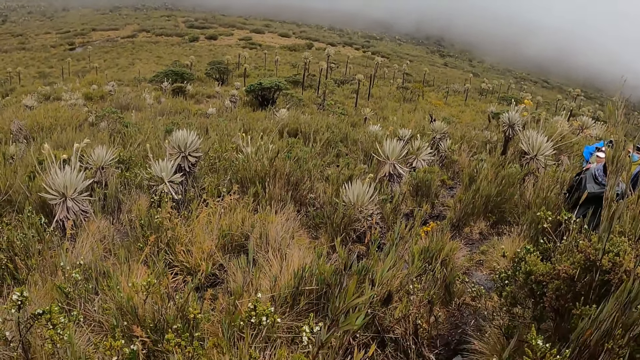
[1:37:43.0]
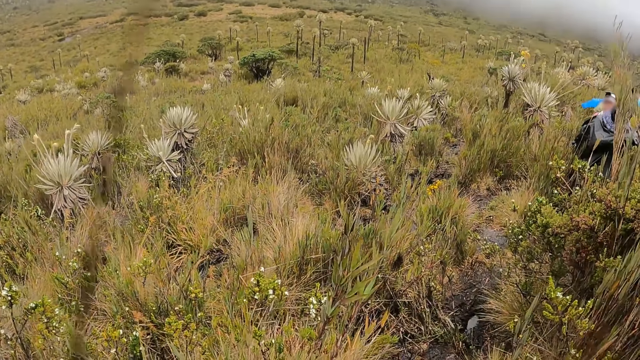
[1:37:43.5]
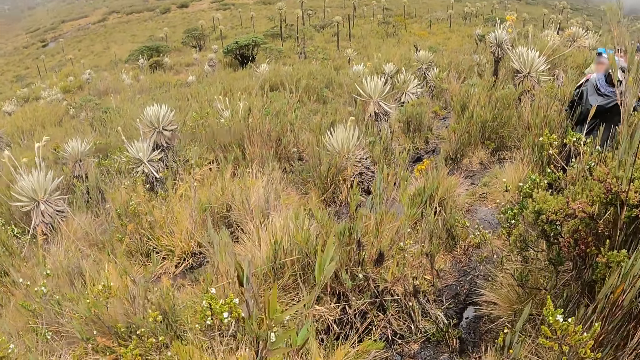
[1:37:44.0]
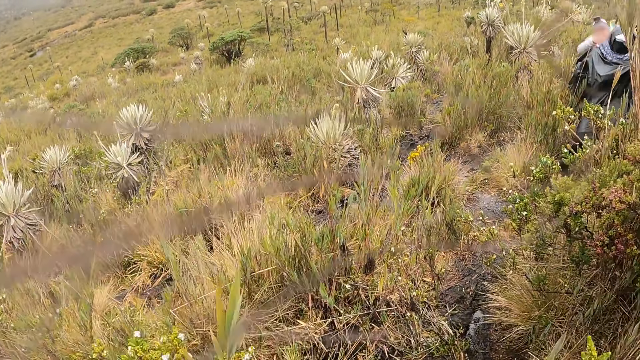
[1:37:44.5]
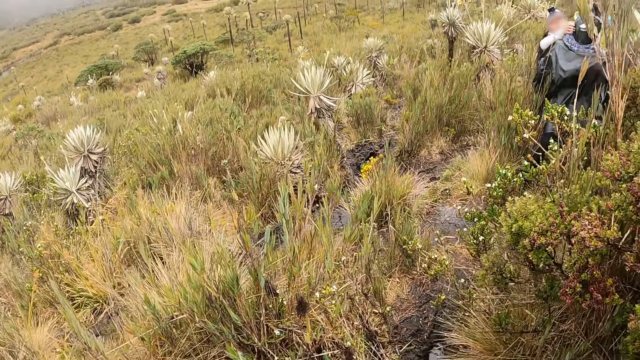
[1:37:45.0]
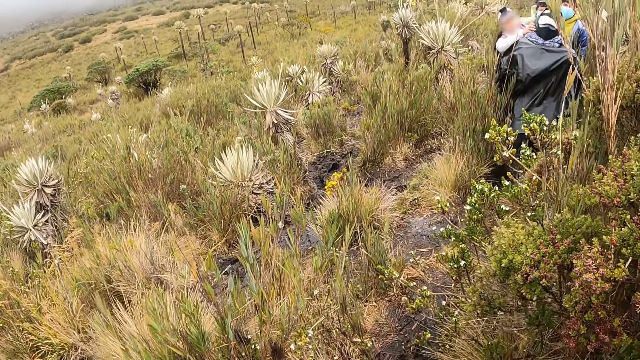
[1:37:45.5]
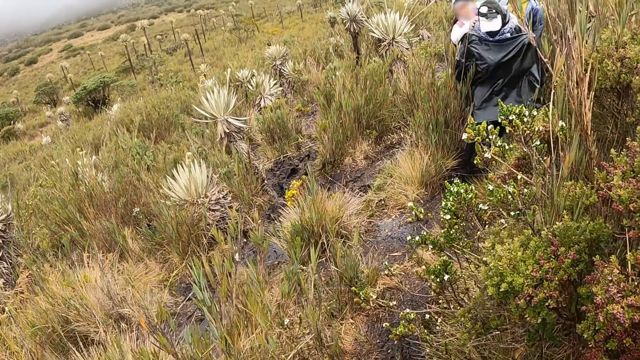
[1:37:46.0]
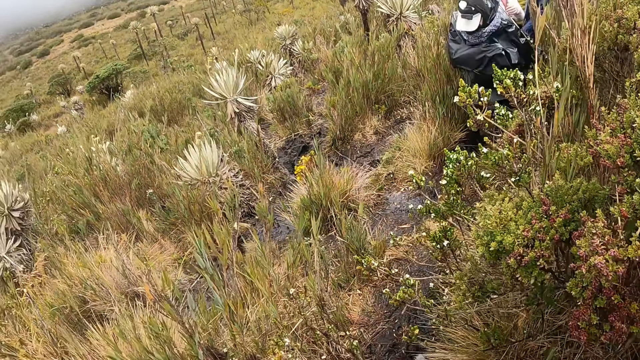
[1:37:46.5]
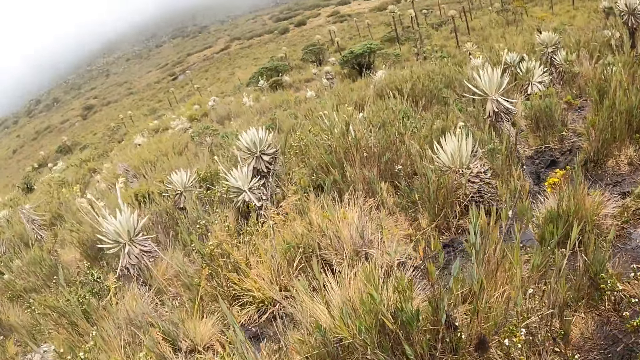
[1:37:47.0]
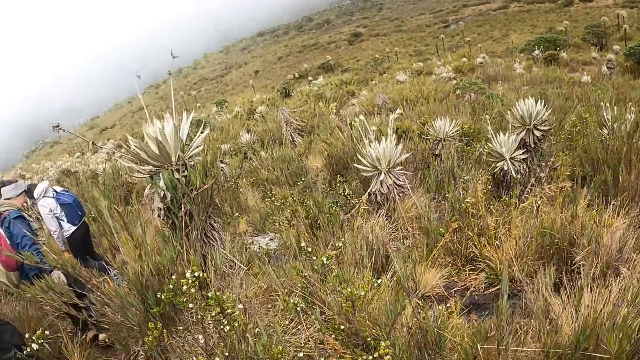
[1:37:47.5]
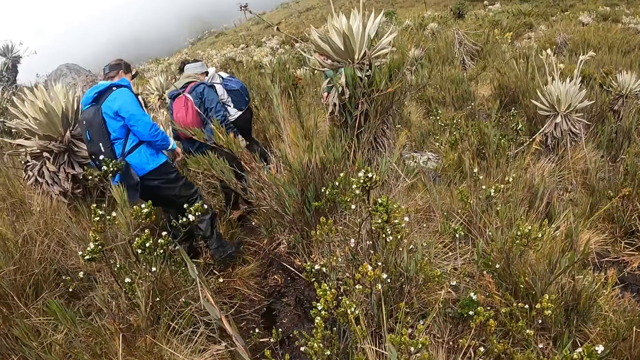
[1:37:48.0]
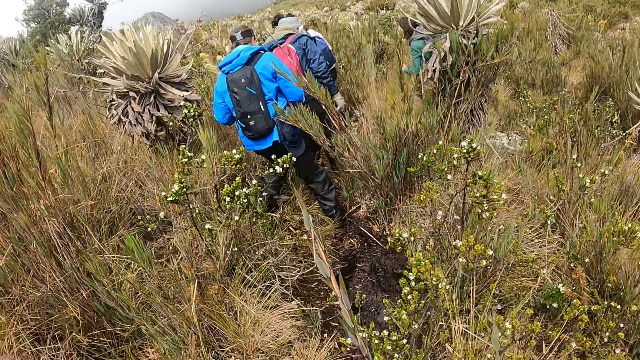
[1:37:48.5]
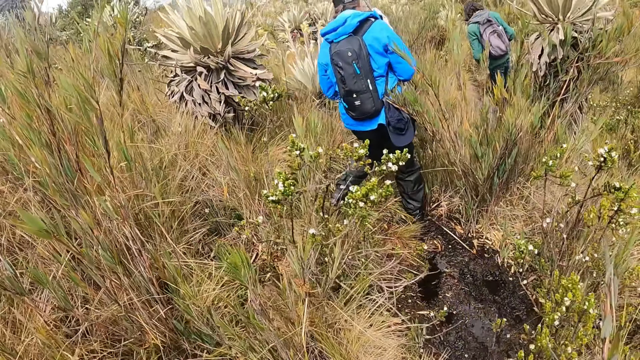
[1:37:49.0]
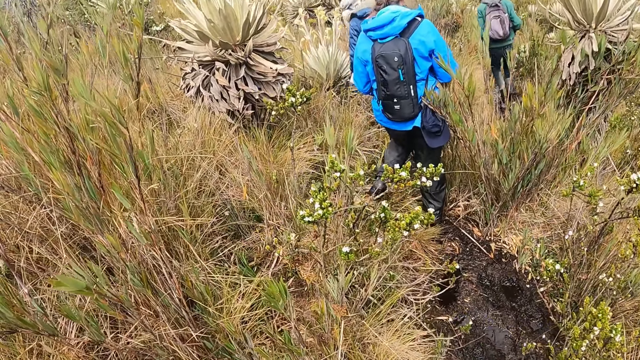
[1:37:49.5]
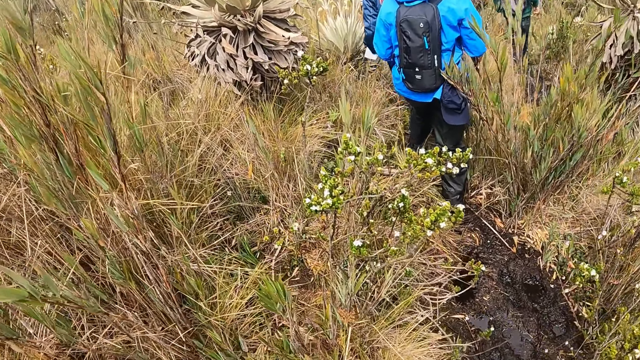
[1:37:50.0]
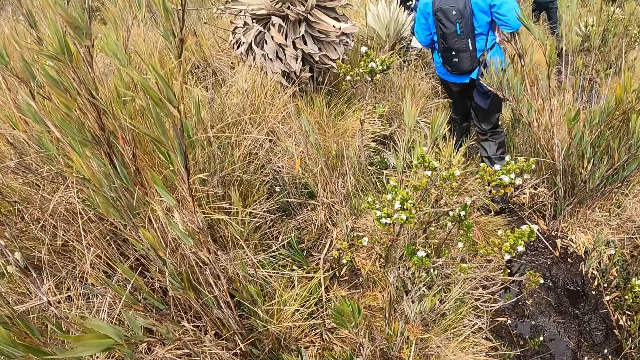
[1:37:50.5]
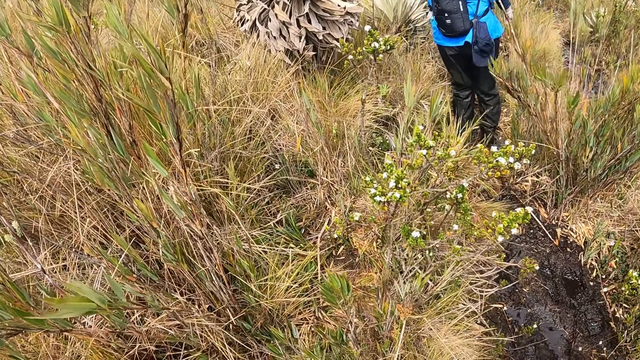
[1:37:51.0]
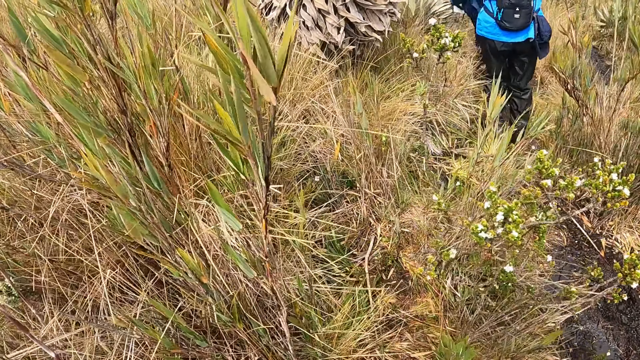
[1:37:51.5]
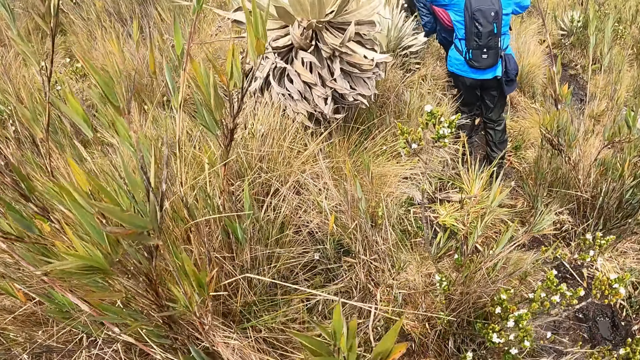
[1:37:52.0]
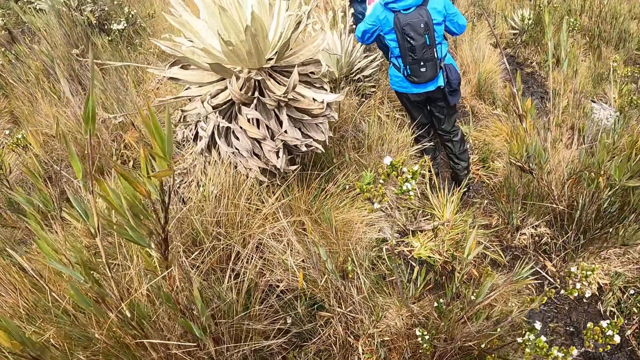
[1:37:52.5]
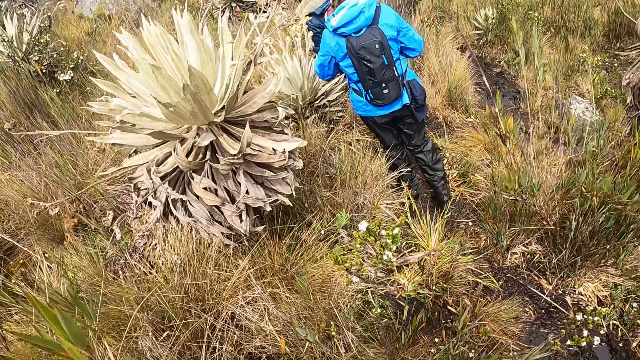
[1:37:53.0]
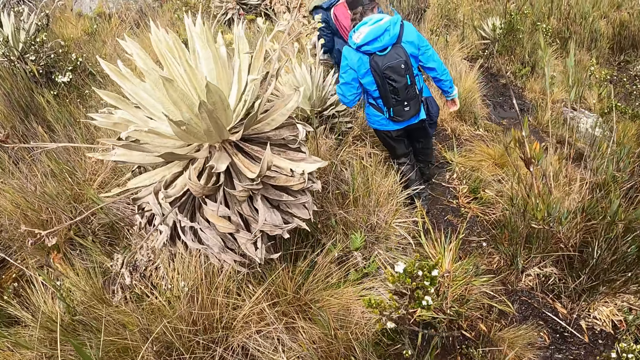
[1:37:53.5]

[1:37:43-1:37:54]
The camera wearer walks down the hill. They walk up the hill.

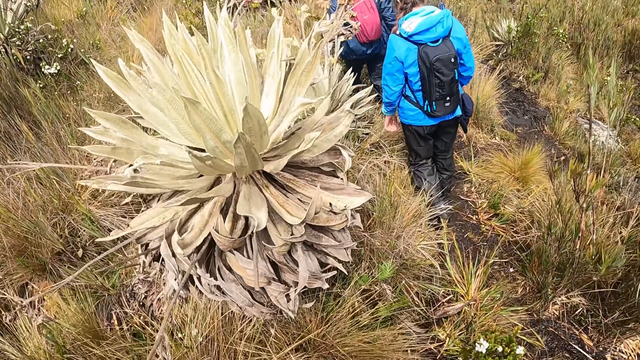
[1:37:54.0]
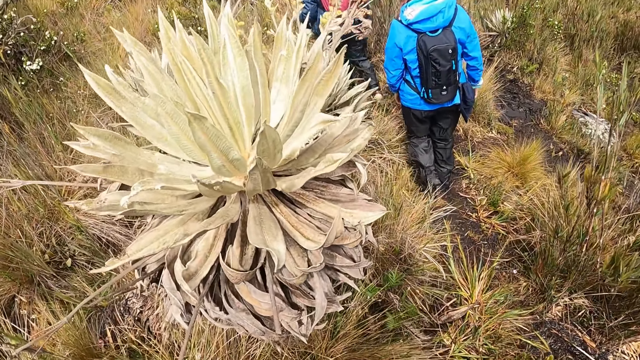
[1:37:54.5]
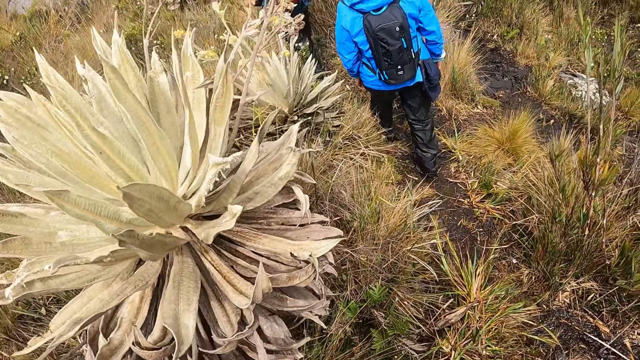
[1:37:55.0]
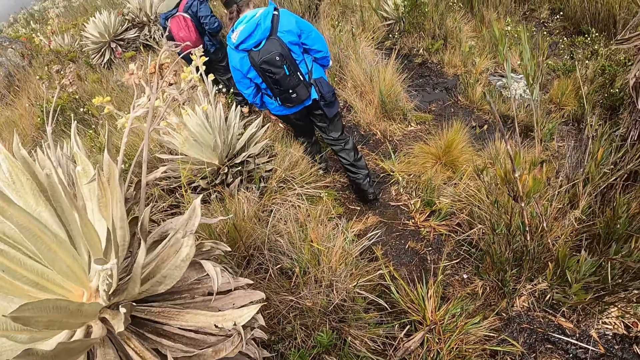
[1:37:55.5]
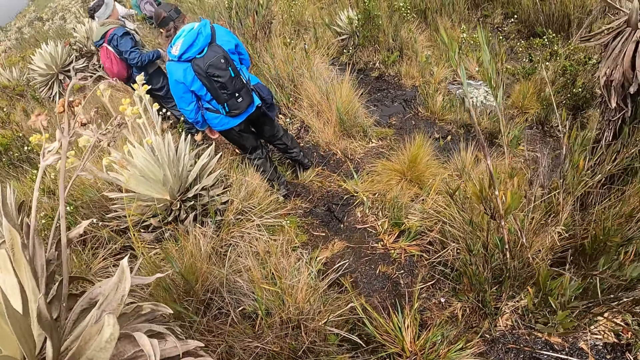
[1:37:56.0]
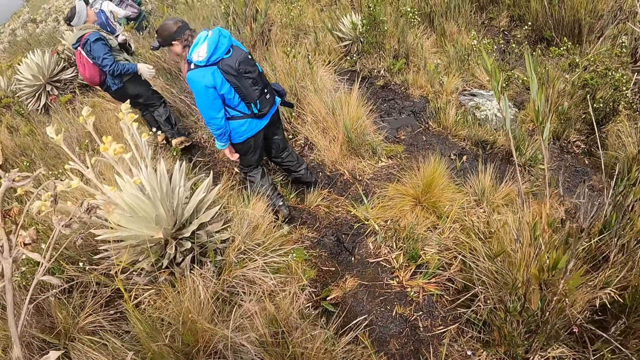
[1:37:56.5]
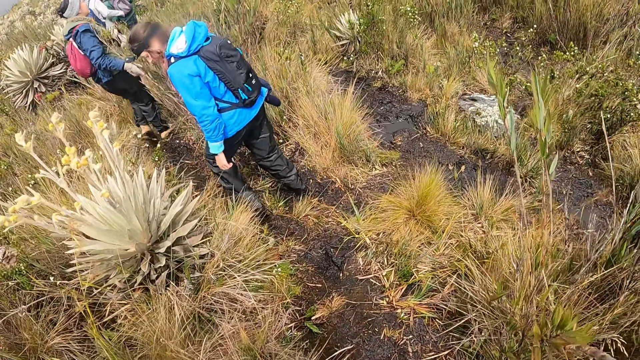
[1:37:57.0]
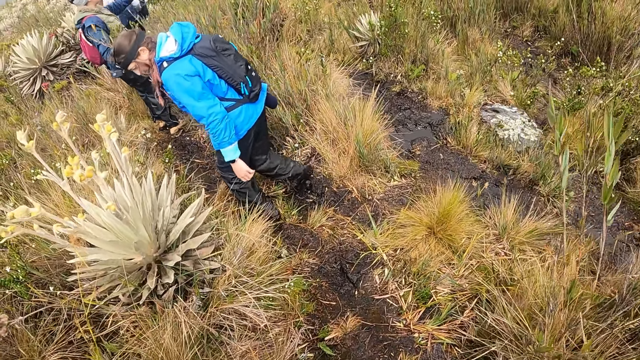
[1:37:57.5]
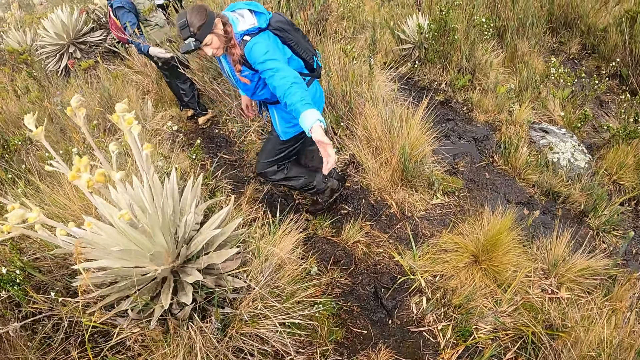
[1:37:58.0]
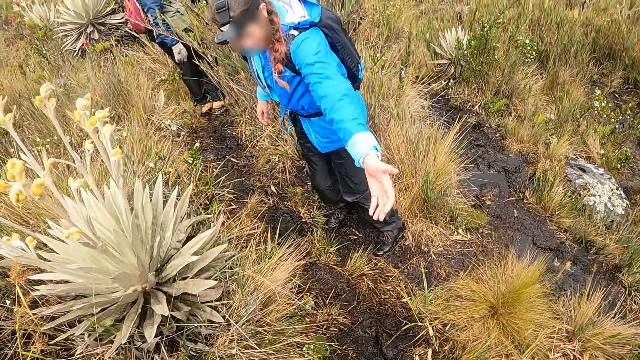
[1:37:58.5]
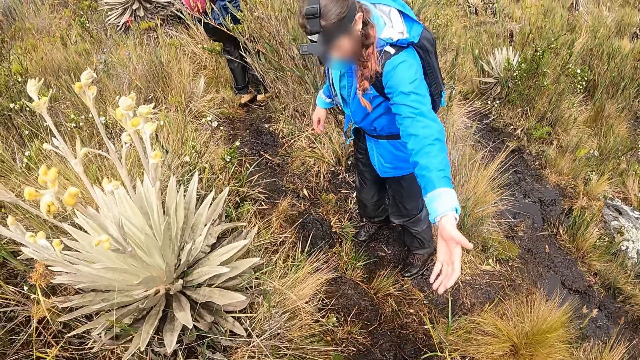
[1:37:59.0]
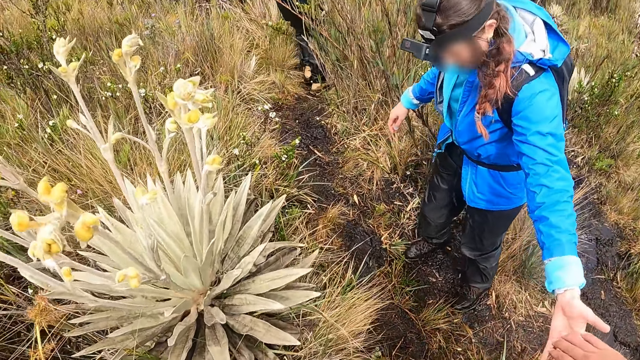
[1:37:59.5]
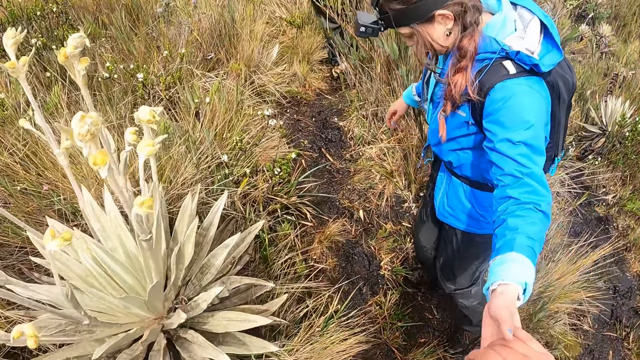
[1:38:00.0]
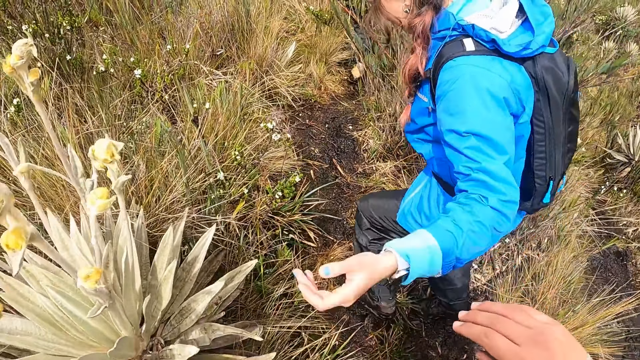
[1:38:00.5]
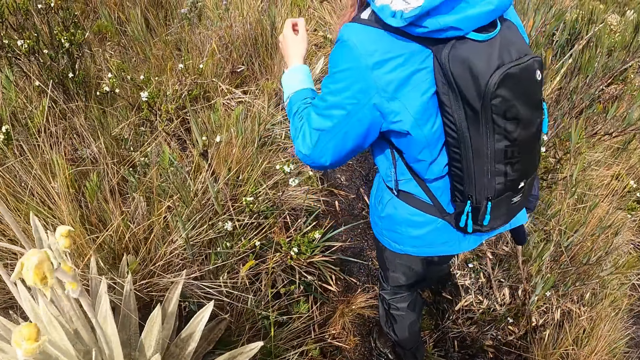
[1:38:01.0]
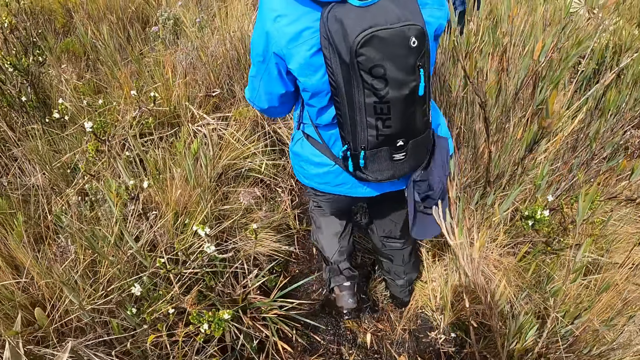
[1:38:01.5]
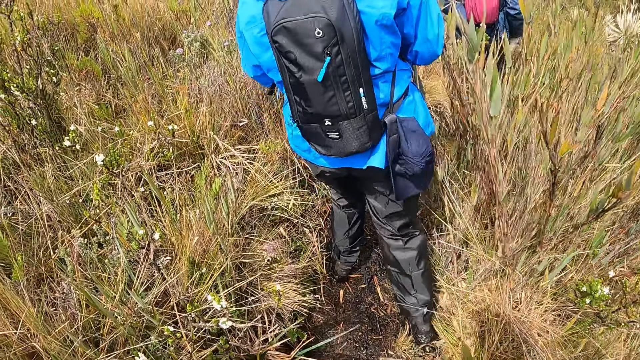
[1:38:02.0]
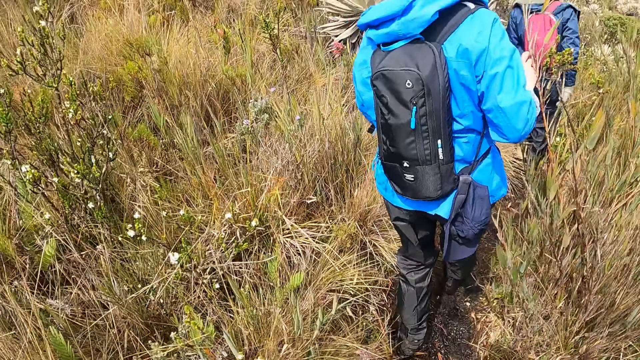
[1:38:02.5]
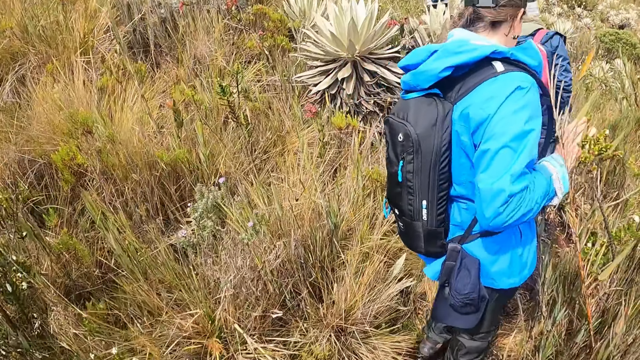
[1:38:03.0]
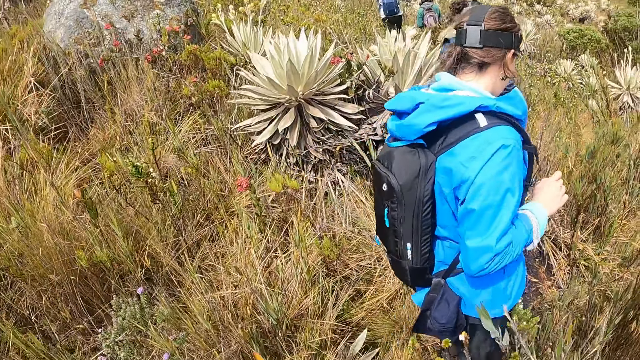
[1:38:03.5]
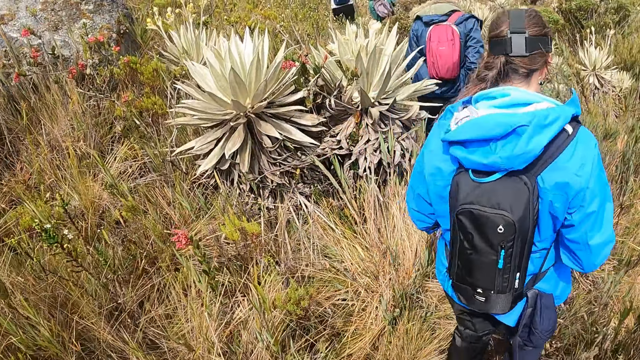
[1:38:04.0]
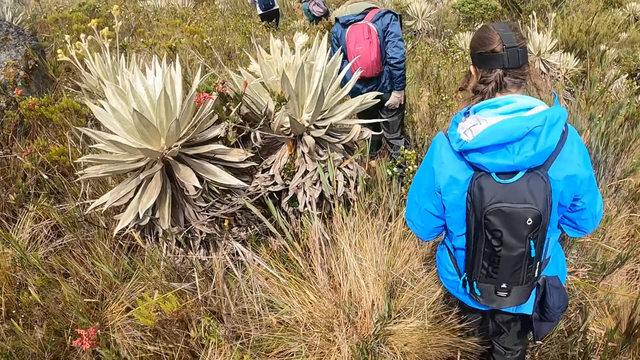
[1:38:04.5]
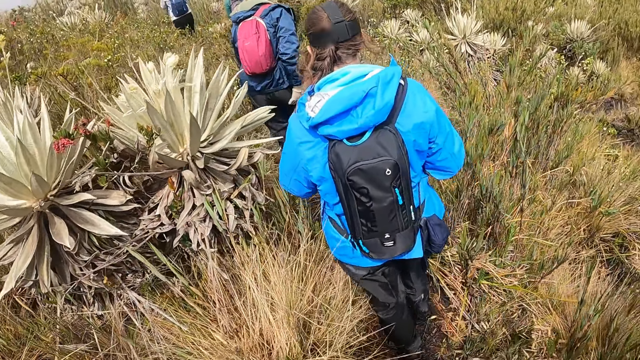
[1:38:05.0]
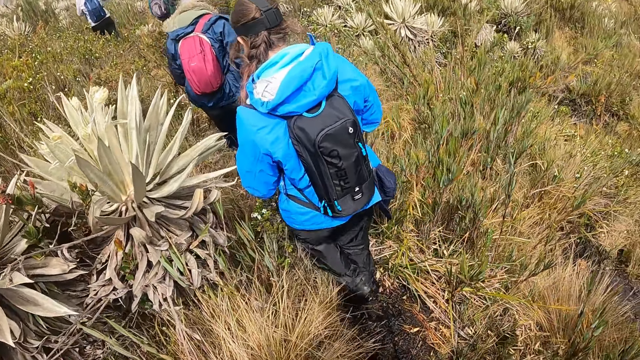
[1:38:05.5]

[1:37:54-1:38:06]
A woman stretches her hands towards the camera wearer. The camera wearer holds the woman with her right hand. The woman holds the camera wearer.
